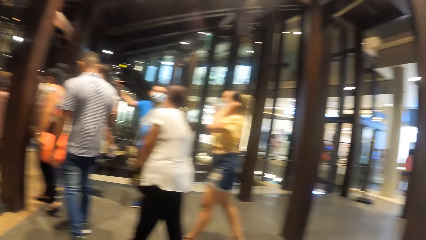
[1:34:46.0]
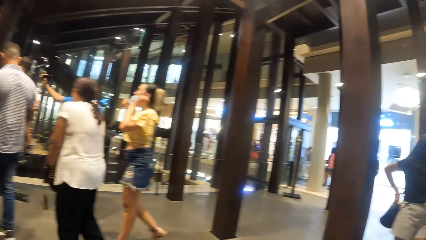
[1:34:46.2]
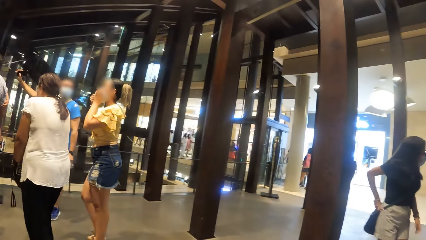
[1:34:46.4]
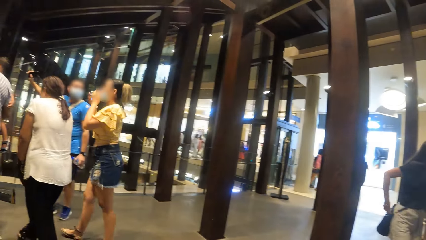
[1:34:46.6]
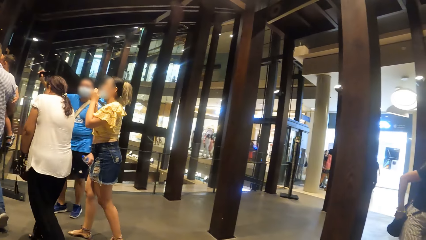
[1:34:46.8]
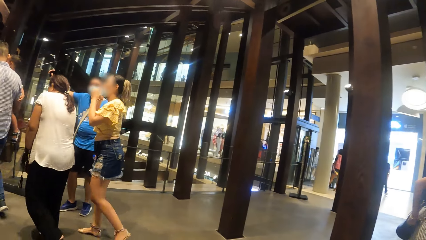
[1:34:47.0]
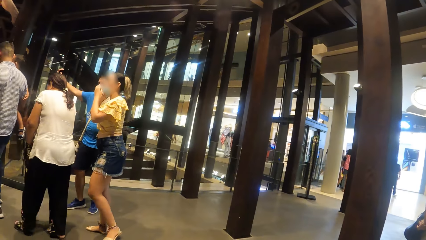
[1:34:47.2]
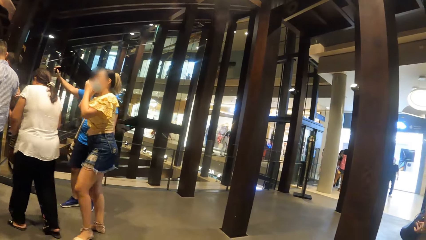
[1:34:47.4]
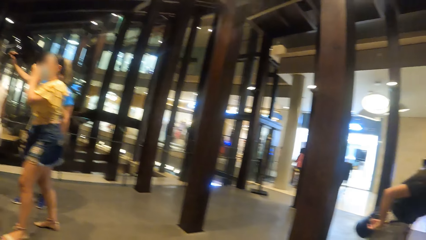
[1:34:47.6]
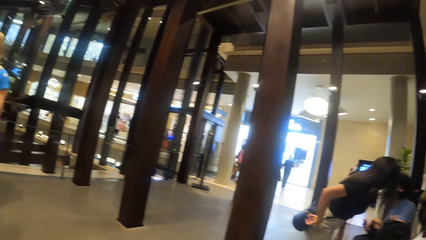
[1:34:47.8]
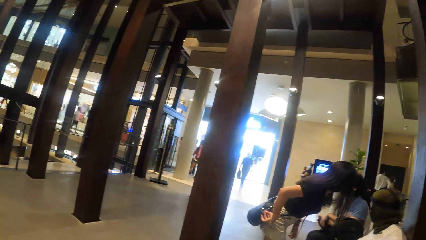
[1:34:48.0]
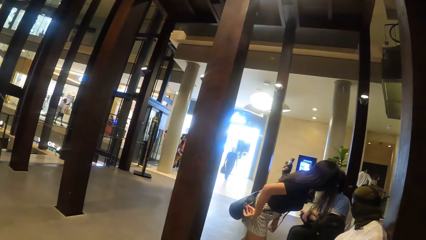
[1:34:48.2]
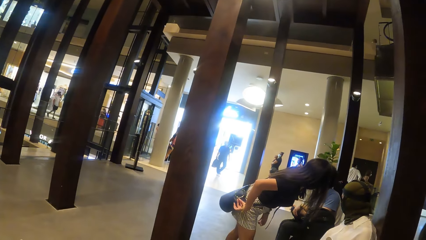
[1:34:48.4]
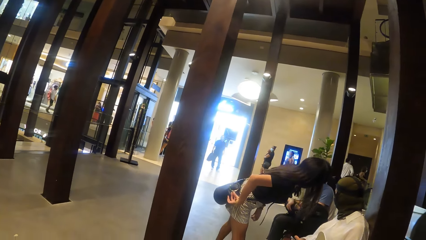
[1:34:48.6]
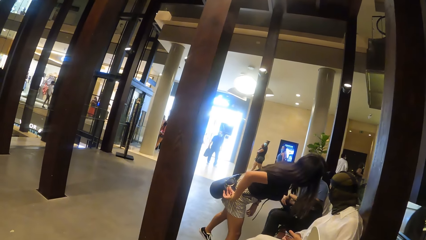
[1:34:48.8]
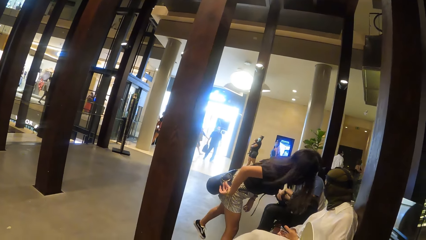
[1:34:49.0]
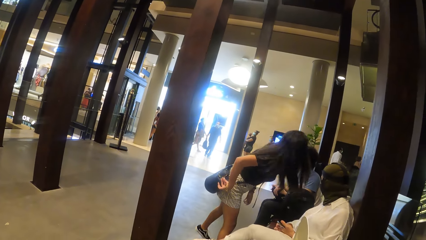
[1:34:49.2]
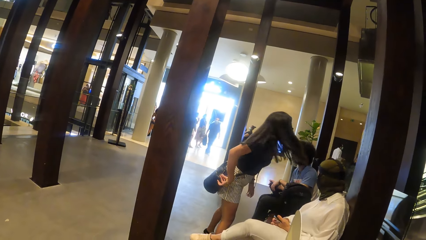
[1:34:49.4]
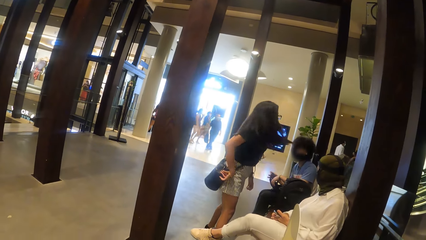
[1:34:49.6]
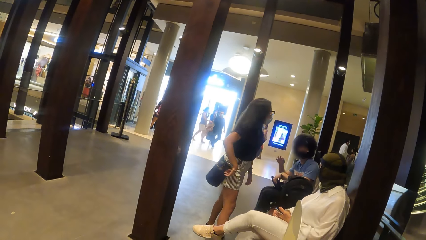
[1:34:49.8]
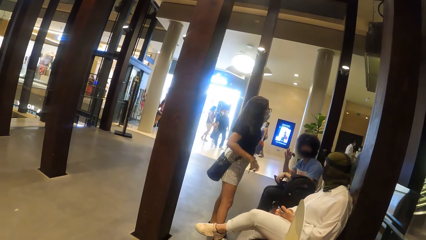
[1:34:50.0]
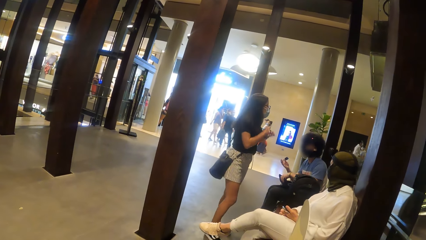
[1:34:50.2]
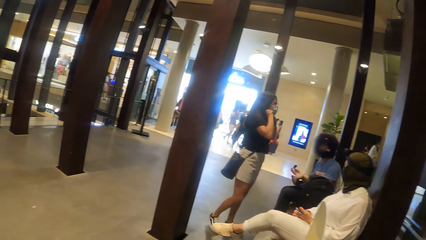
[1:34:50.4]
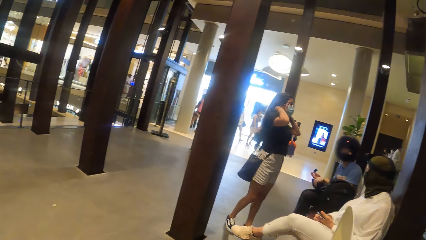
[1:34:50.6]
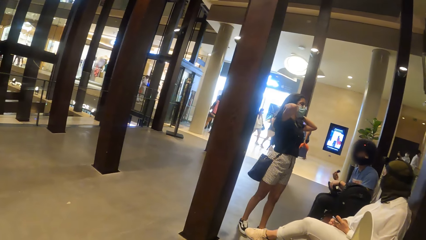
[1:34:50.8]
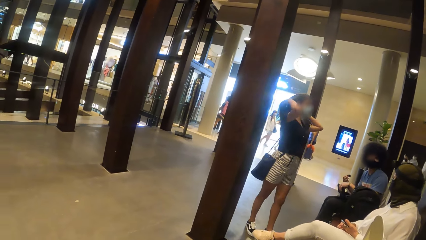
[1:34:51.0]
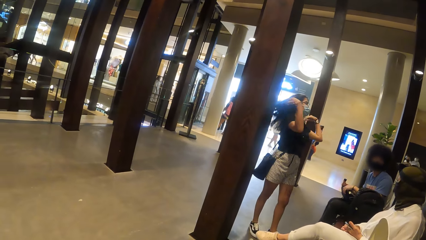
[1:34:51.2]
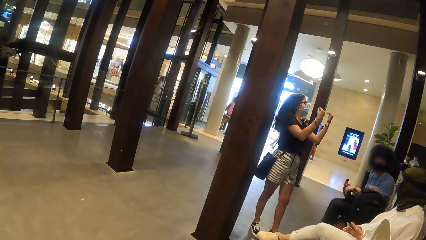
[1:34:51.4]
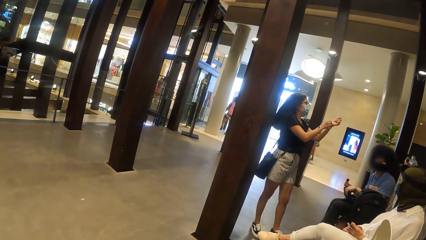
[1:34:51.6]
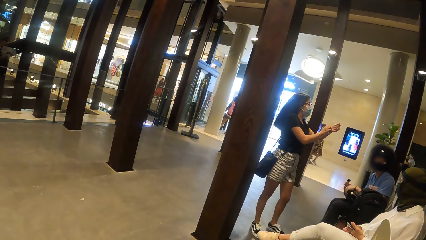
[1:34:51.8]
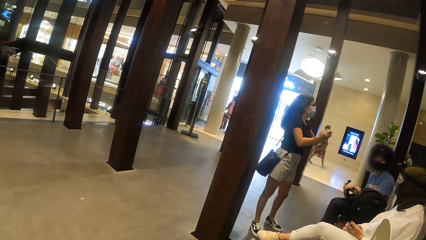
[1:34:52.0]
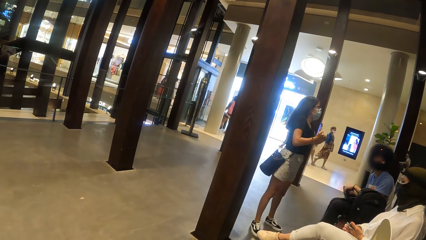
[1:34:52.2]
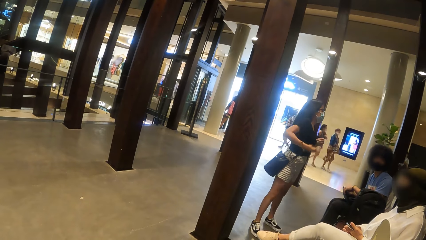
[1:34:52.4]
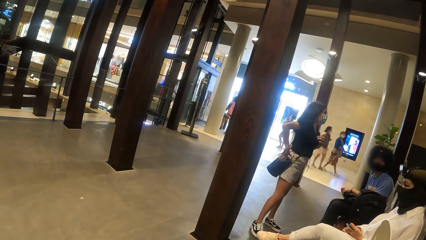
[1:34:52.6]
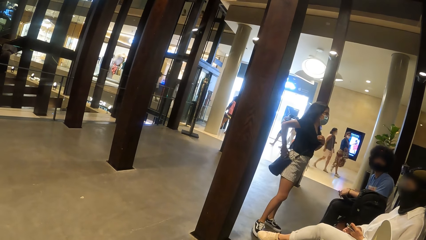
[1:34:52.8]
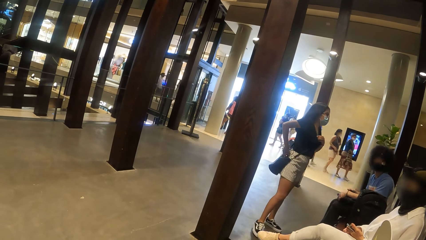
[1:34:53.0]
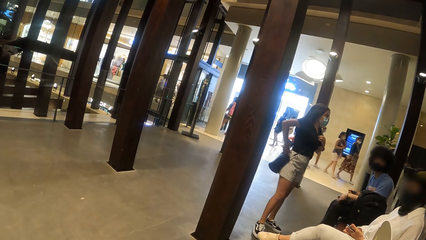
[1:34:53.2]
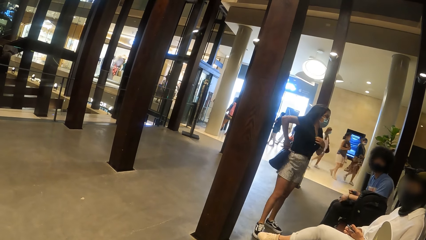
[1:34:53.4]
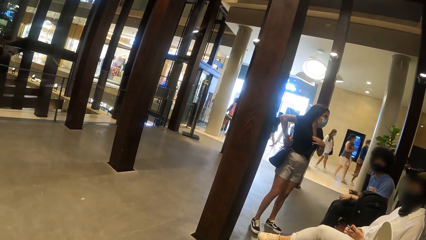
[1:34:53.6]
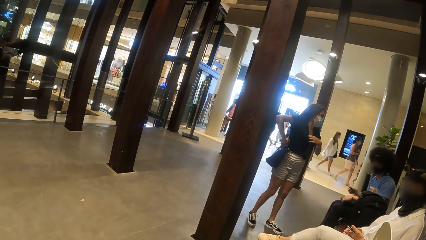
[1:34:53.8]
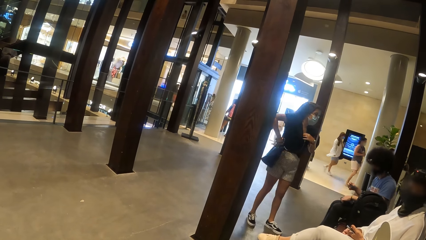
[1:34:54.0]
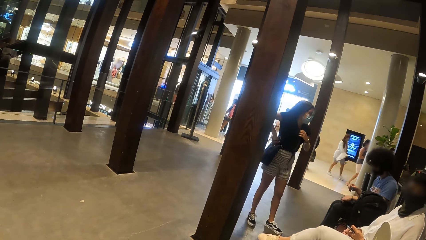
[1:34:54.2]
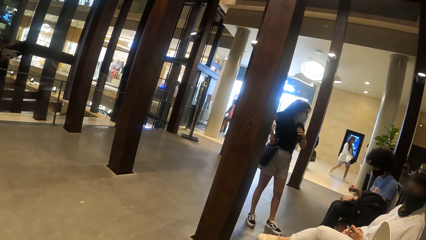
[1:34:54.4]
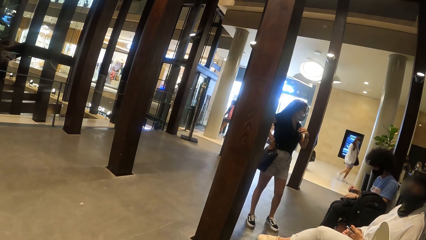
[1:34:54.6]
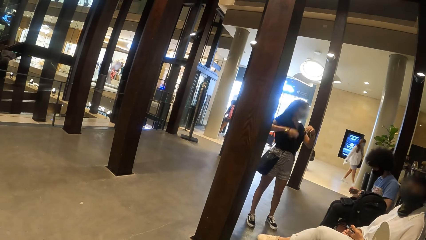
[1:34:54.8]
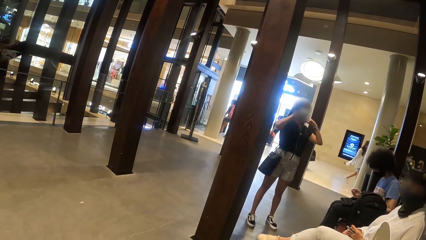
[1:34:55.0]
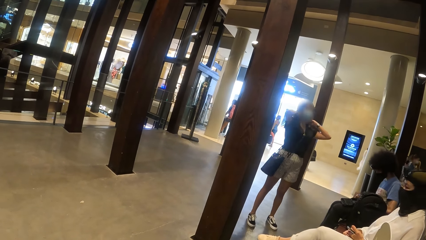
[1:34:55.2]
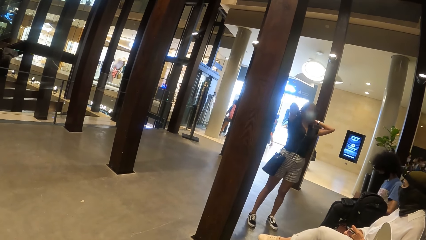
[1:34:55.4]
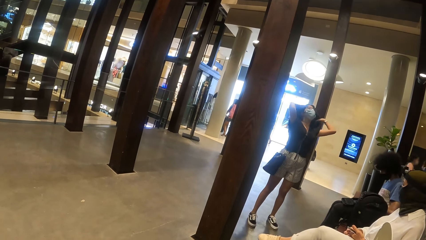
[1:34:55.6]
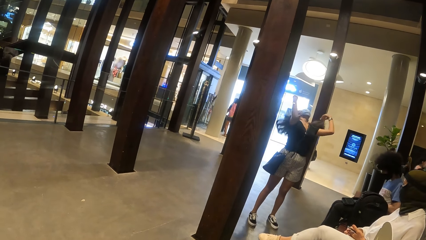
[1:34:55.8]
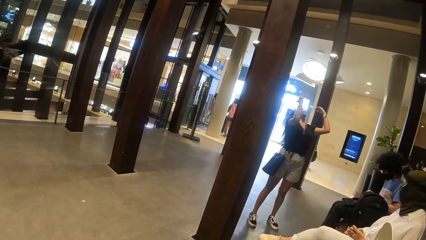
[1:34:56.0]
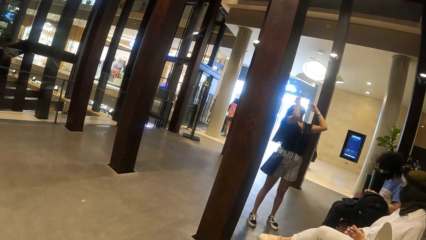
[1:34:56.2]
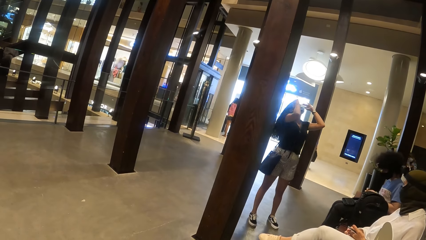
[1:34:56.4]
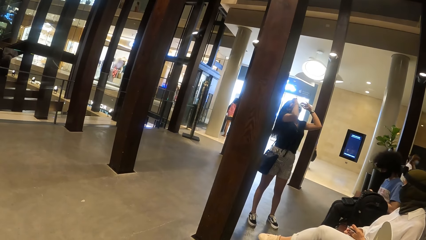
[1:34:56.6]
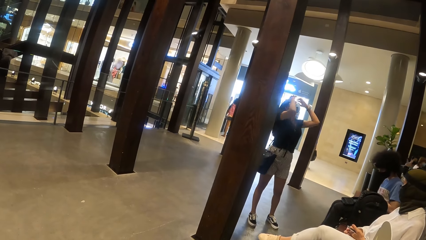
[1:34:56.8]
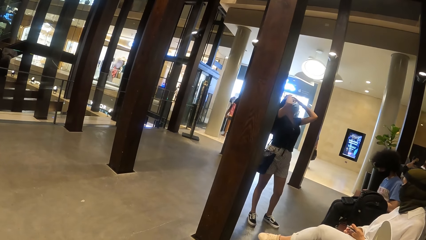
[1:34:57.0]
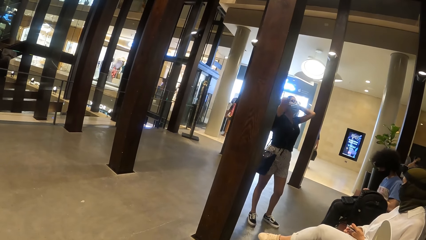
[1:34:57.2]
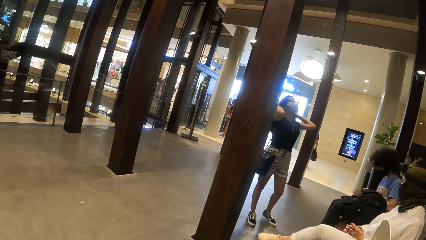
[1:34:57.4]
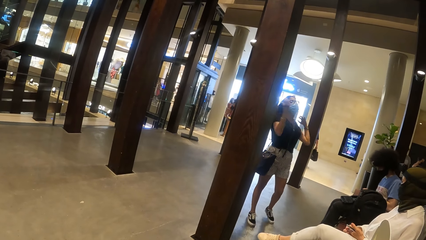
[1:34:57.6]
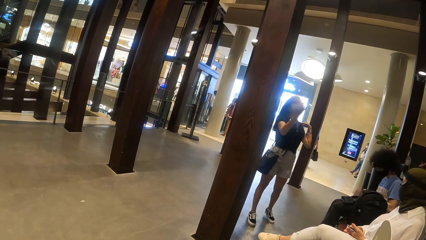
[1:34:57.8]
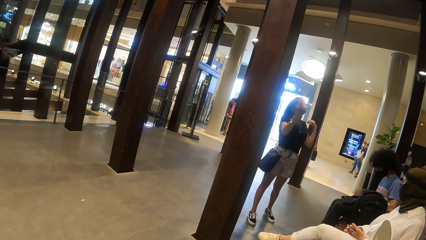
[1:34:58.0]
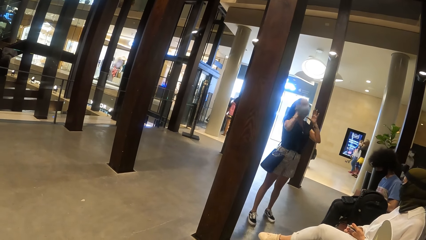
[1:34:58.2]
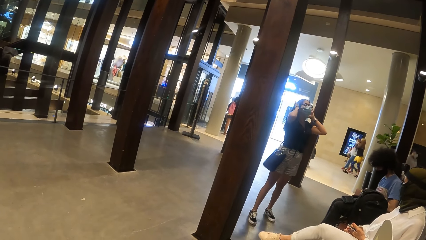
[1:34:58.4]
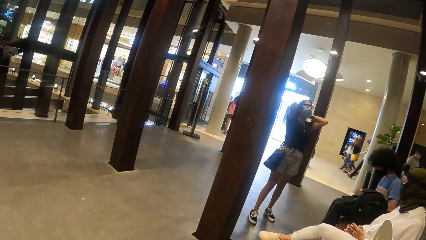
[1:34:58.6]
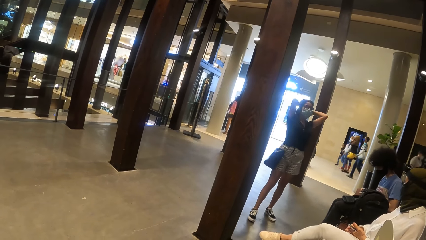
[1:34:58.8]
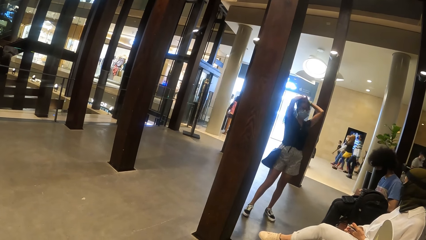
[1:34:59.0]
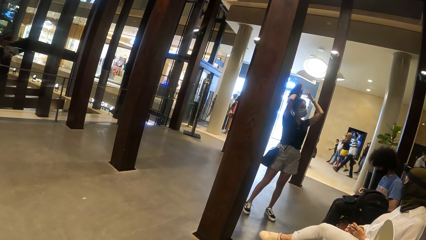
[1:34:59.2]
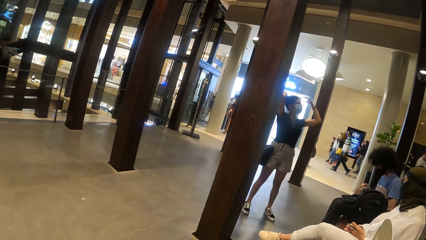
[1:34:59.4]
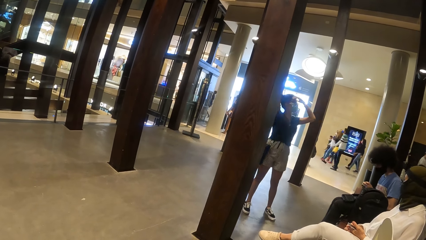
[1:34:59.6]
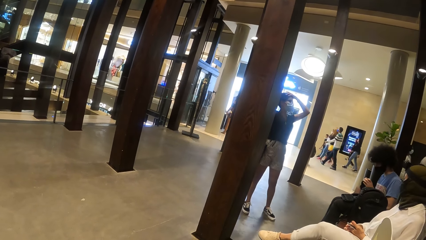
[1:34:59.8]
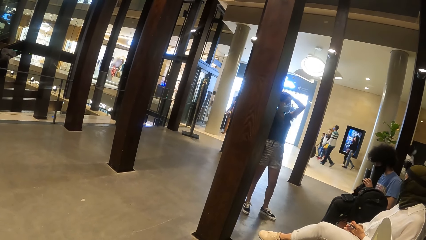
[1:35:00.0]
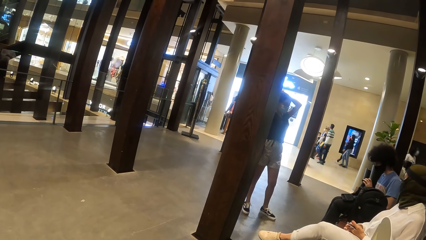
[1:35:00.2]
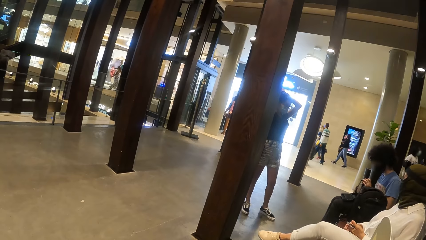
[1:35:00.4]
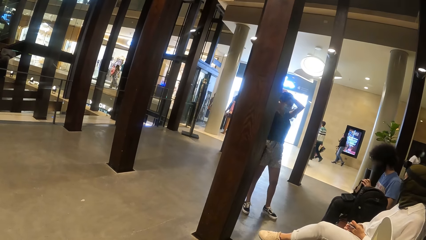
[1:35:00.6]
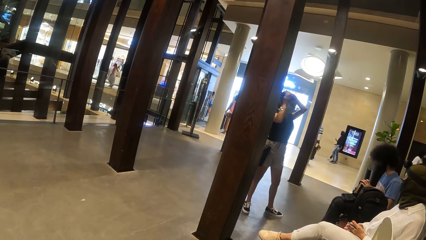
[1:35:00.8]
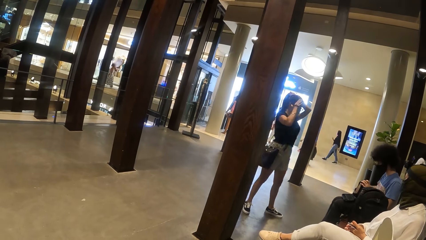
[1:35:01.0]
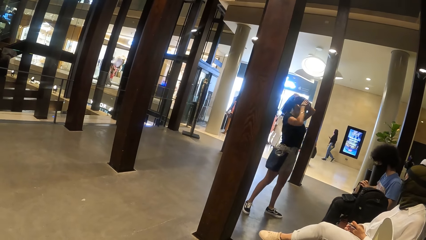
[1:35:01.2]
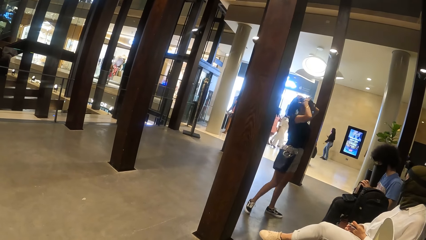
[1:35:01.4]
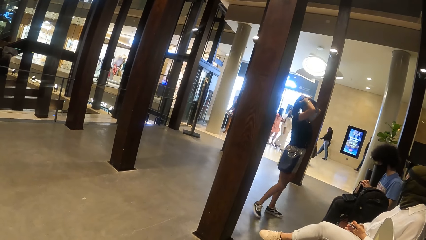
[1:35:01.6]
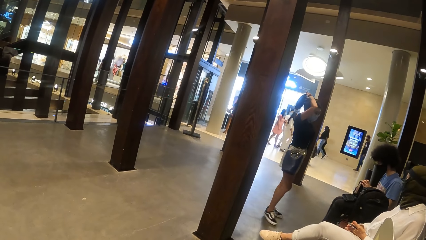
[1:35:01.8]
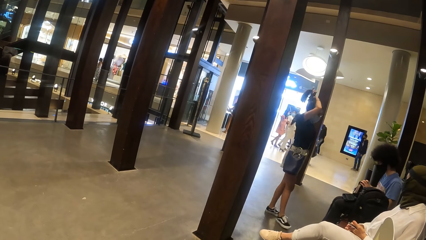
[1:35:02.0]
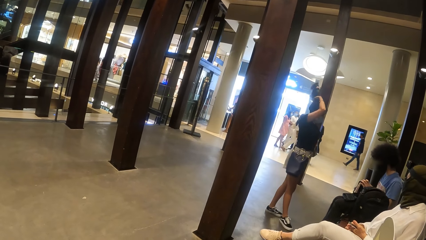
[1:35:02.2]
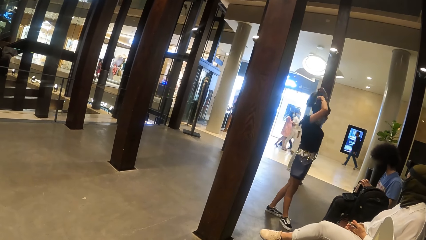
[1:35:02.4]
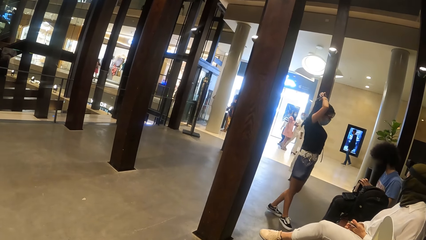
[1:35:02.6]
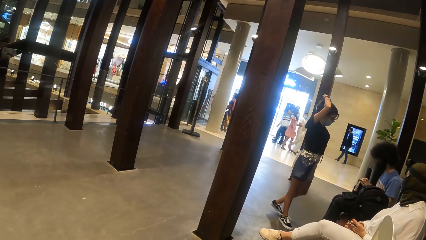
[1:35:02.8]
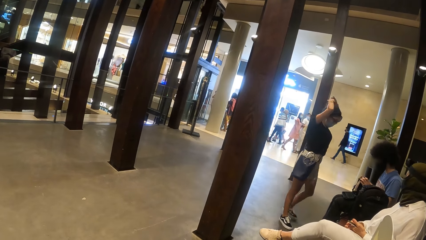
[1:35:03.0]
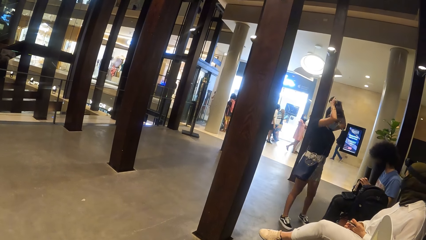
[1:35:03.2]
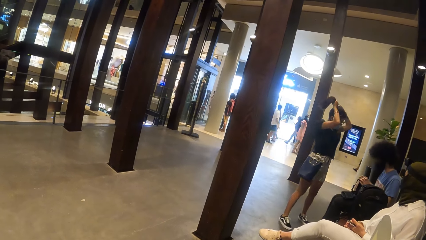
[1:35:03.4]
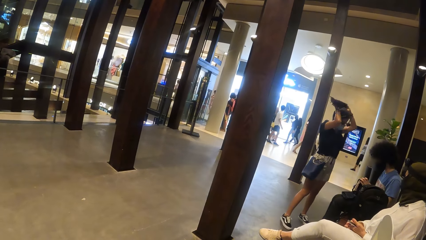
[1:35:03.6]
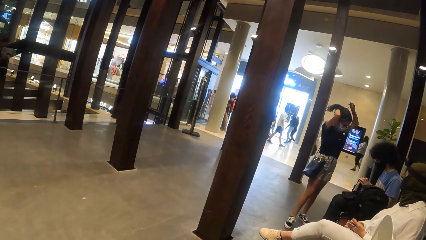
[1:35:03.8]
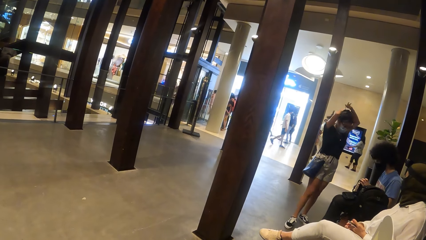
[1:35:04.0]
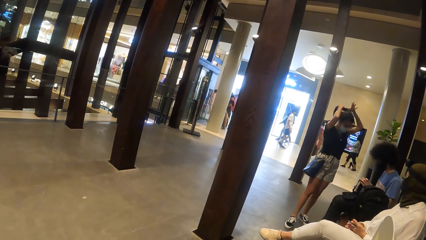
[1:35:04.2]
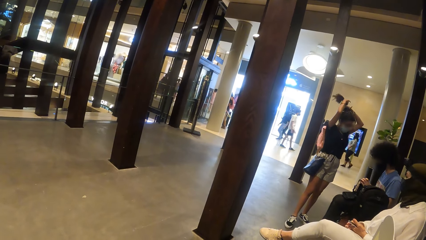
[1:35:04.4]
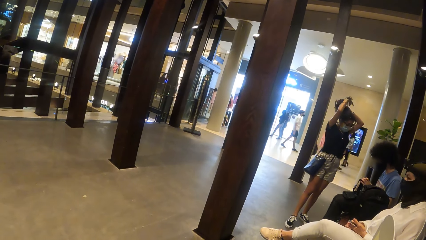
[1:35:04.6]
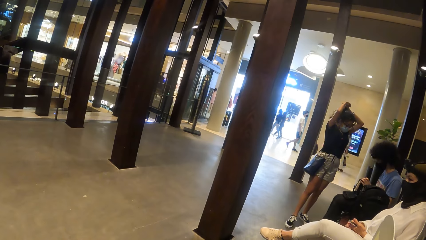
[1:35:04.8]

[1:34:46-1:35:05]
The man interacts with the camera wearer and a woman and another woman. The man holds a zoom ring with his right hand. The first woman adjusts her hair with both hands. She adjusts the bag with both hands. She adjusts her hair with both hands. She ties her hair with both hands. The man holds a camera with his left hand. He couples the zoom ring with the camera in his left hand.
